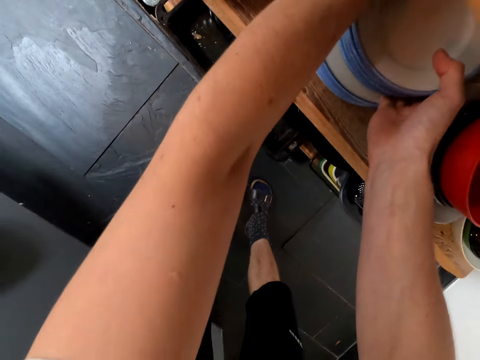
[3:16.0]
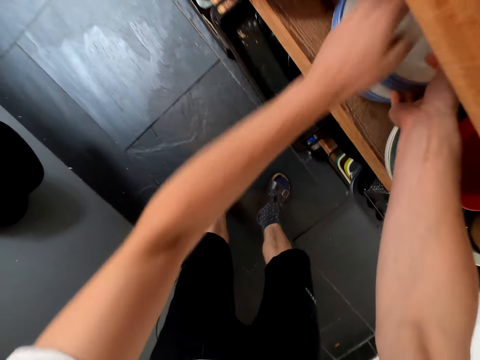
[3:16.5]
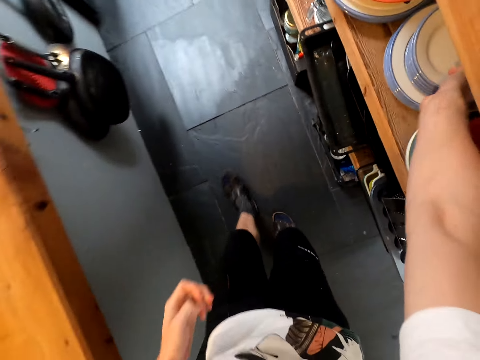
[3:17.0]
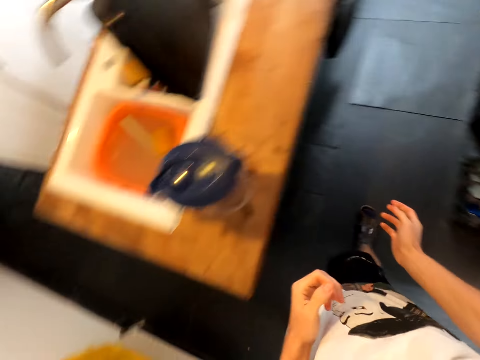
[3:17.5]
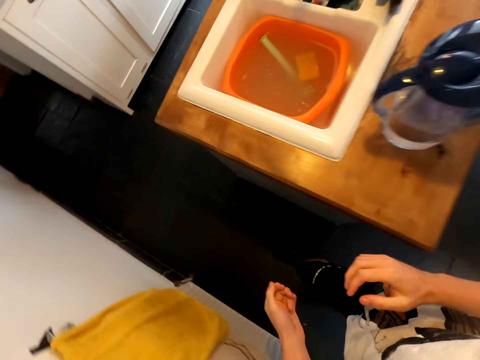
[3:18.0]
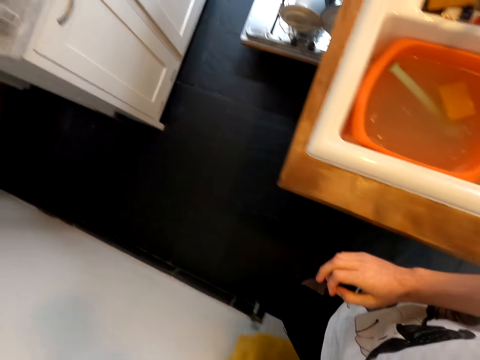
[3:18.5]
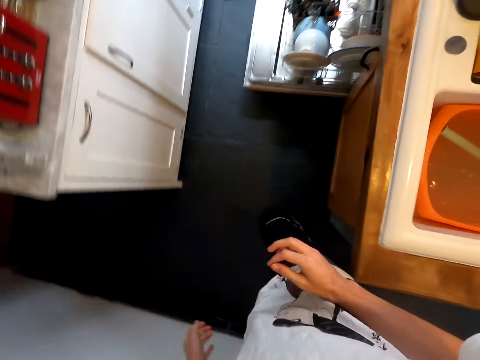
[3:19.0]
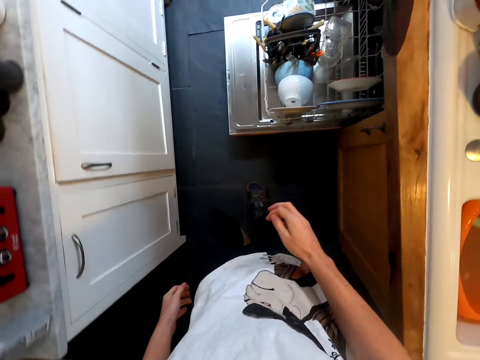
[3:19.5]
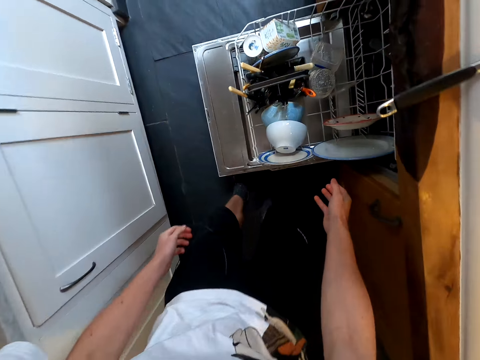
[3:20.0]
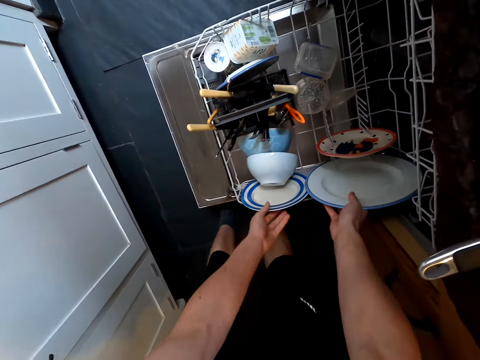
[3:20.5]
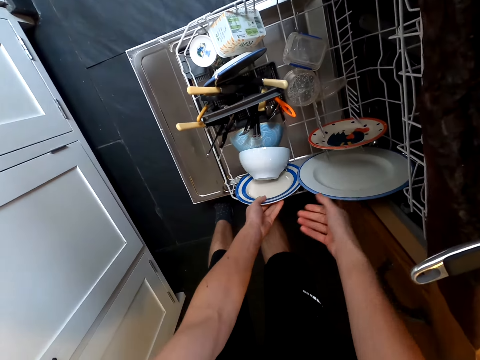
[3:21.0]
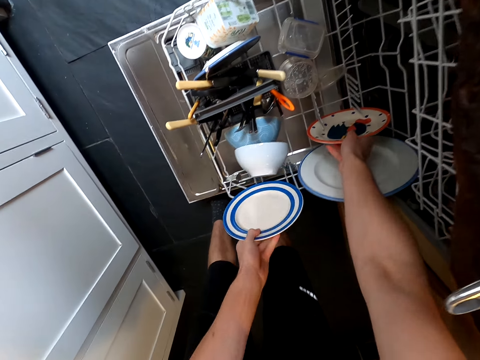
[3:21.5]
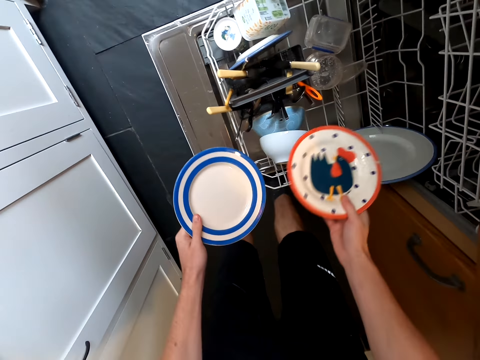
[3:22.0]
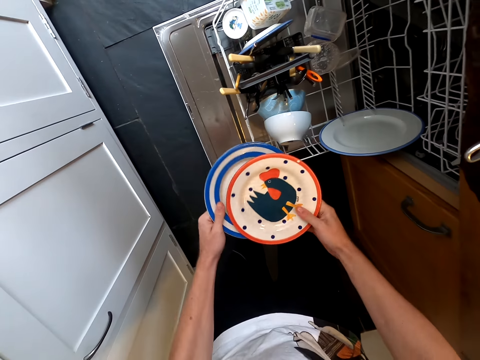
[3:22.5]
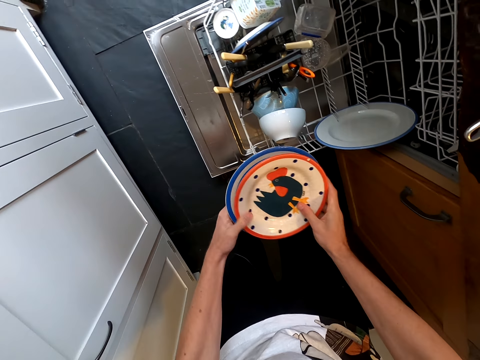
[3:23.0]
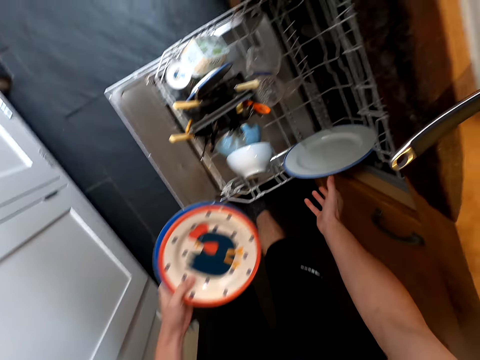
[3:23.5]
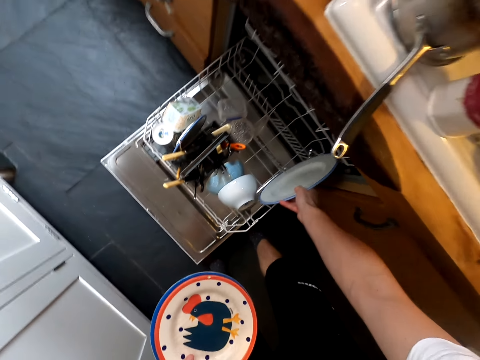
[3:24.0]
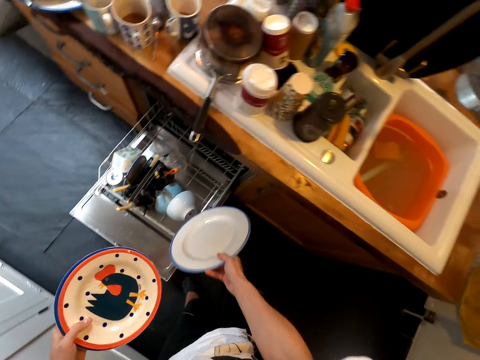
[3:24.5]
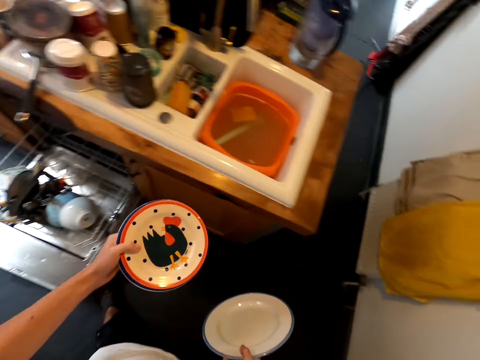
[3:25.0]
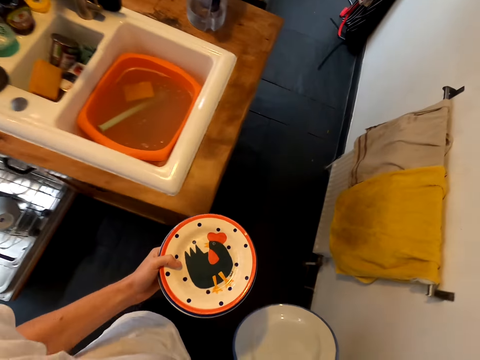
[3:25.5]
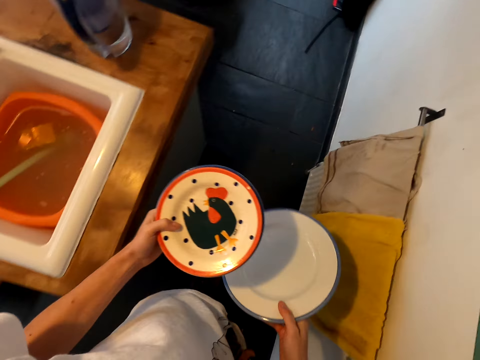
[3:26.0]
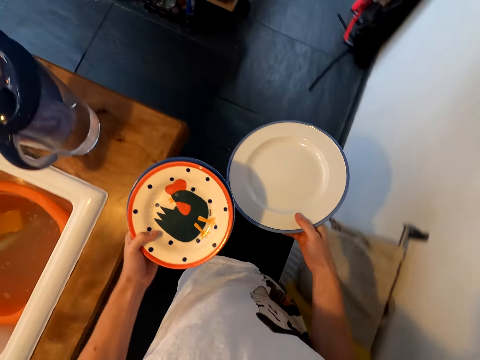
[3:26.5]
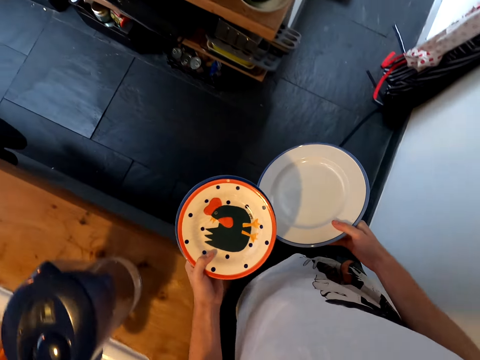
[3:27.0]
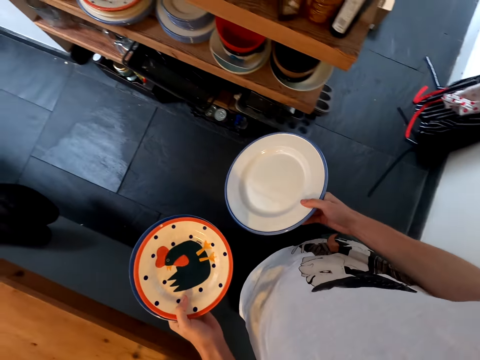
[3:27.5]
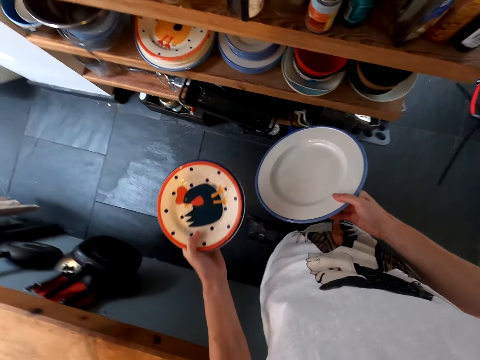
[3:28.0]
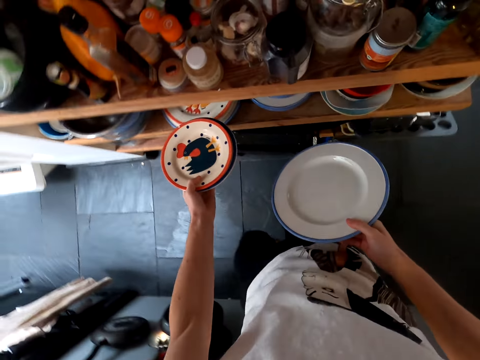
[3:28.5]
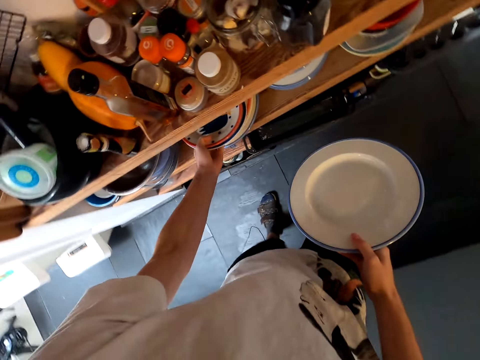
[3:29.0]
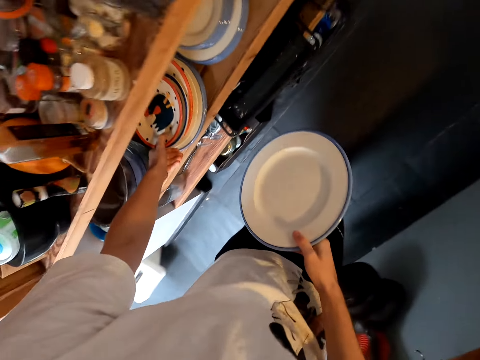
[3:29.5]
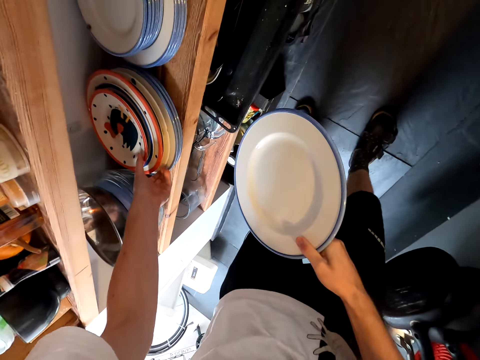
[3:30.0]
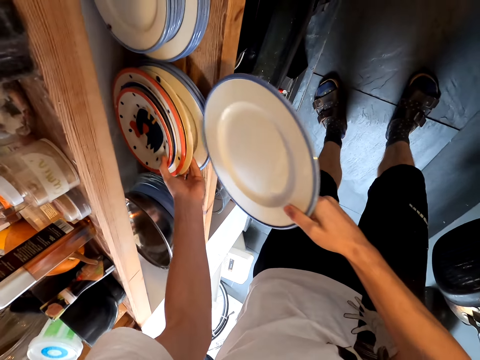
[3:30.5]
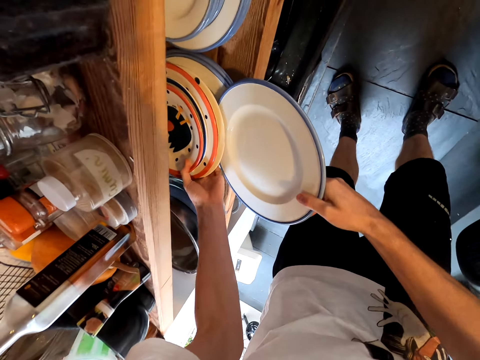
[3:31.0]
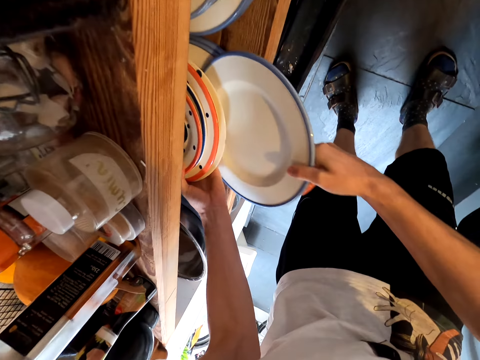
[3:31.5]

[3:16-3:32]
The camera wearer puts the plates in a shelf cabinet. They turn around. They walk around the kitchen. They take more plates from the dishwasher rack. They walk around the kitchen. They put the plates in the shelf cabinet.

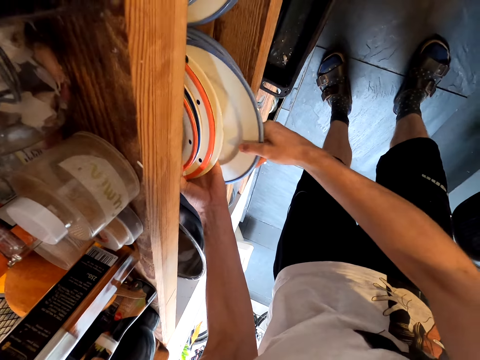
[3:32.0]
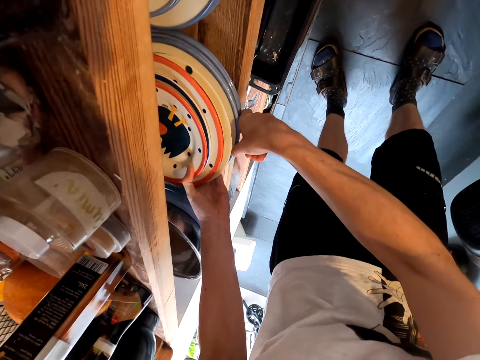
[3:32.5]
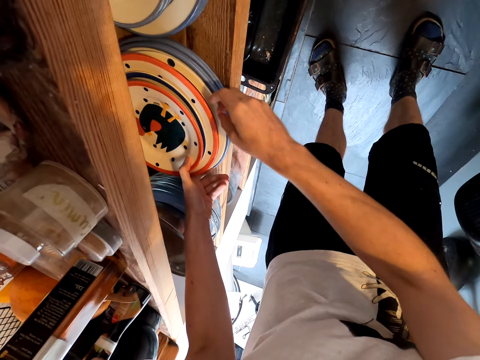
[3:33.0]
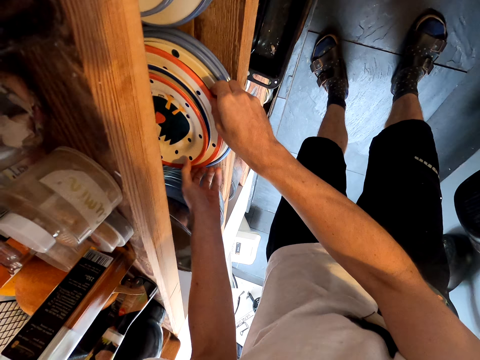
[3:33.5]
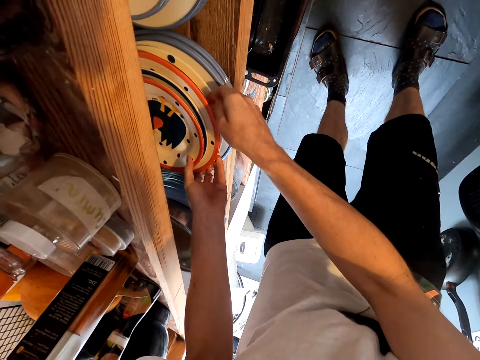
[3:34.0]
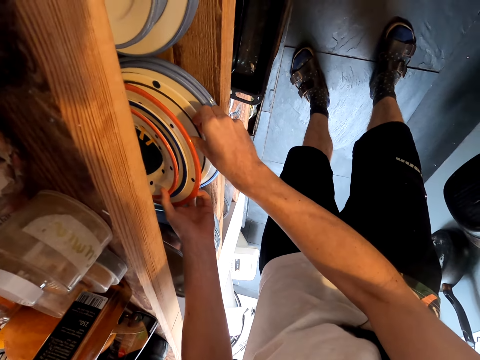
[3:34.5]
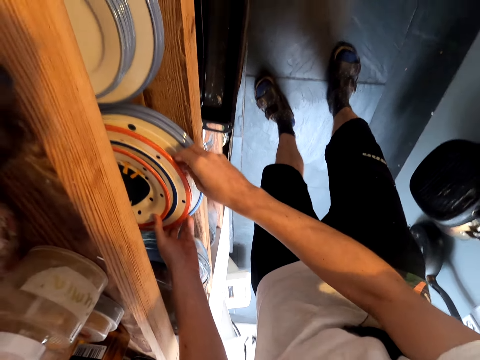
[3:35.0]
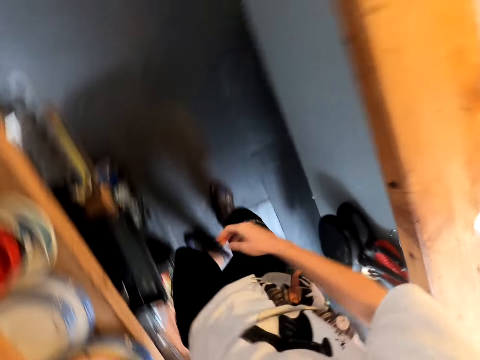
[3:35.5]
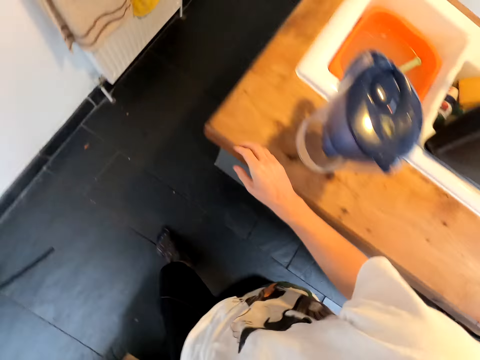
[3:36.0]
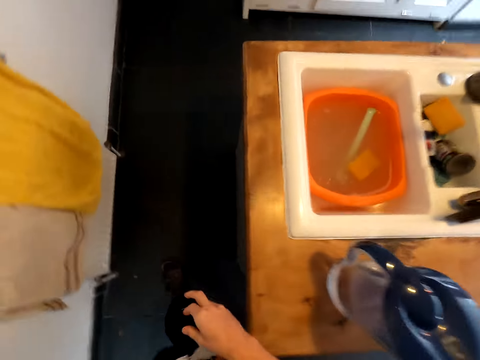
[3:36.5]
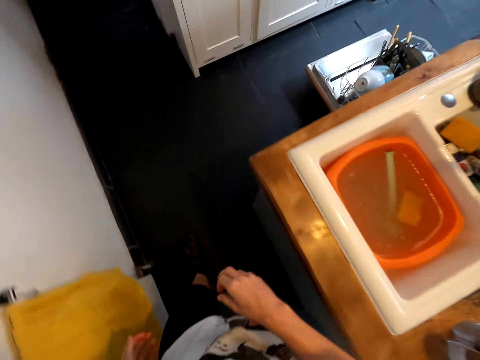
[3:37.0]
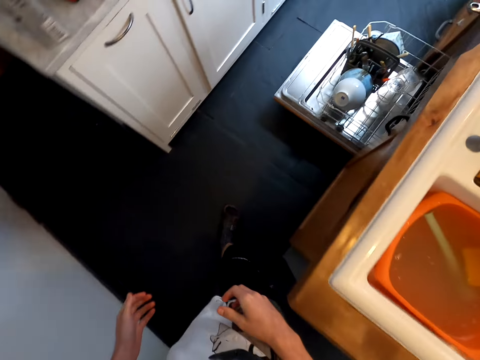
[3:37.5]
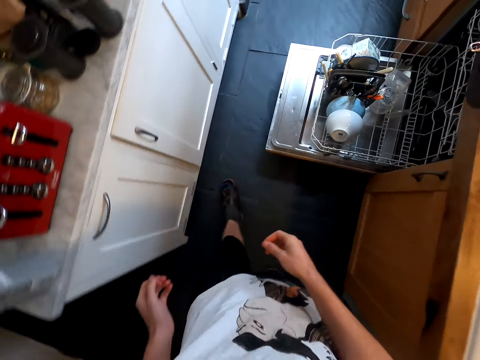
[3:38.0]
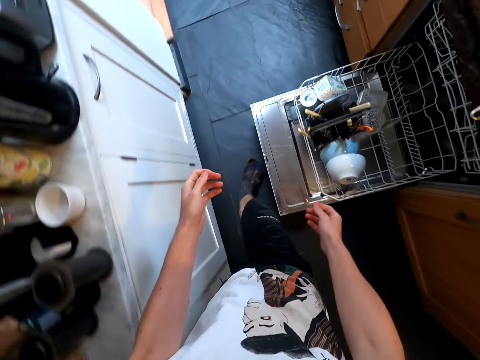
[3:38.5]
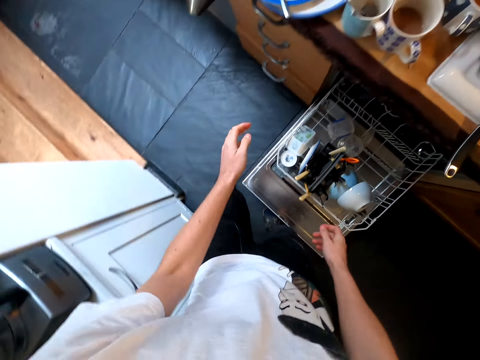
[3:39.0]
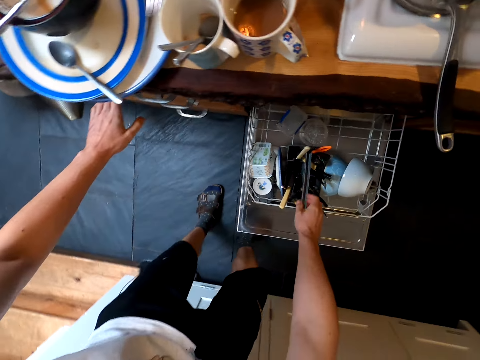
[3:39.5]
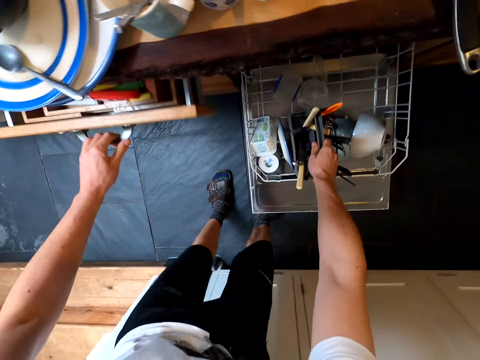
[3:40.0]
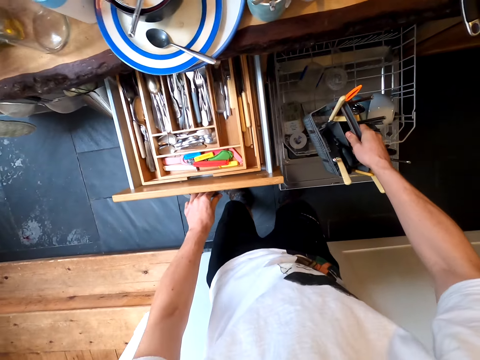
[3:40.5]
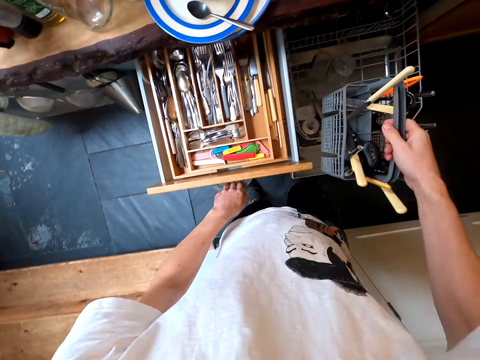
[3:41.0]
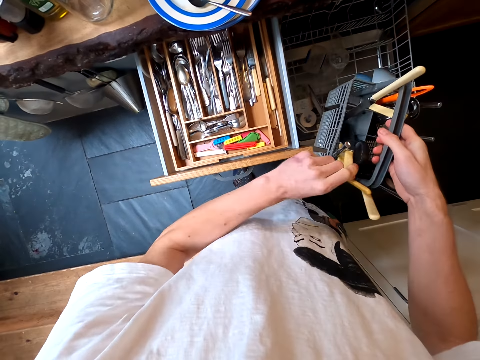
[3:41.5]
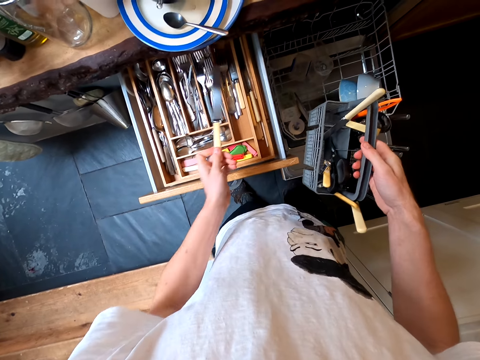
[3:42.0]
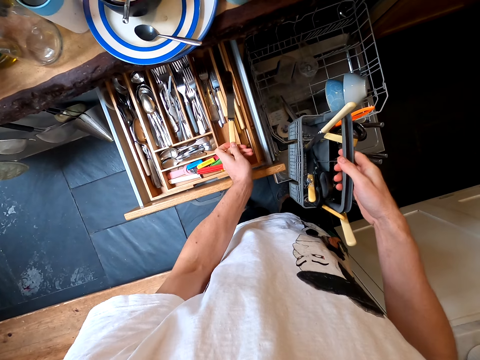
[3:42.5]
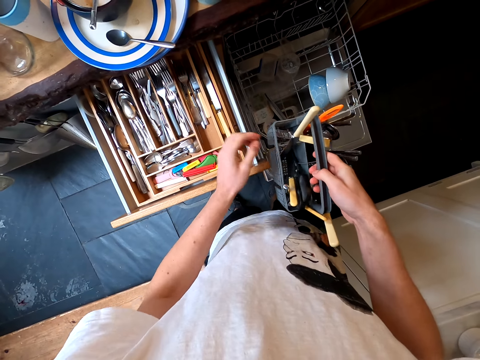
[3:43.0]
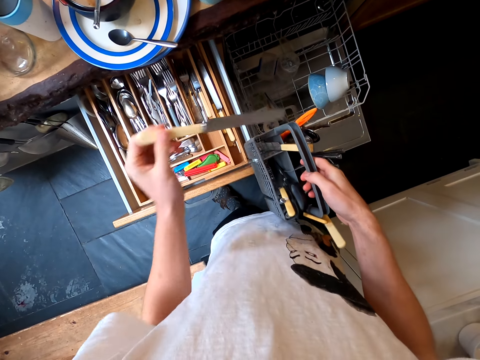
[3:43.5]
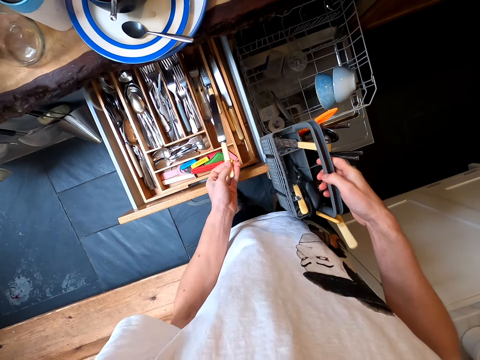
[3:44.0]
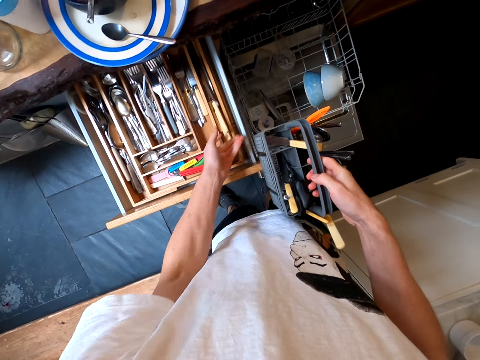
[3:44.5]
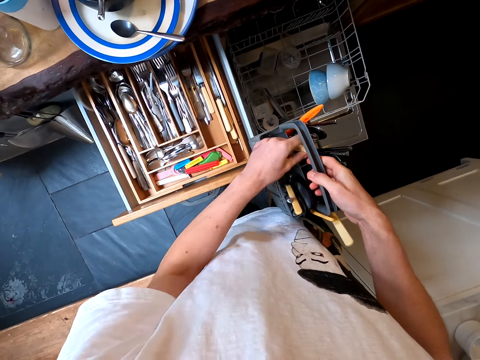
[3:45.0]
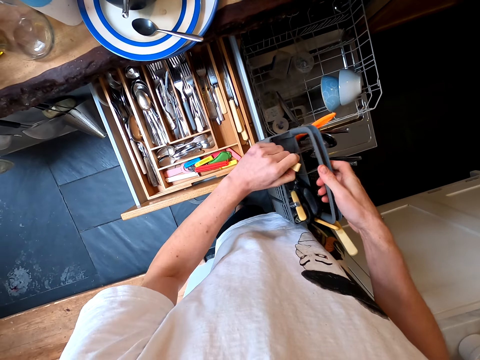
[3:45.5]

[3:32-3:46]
The camera wearer arranges the plates. They walk around the kitchen. They touch the kitchen slab. They walk around. They open a cabinet drawer. They take a spoon holder from the dishwasher rack. They take a knife from the holder. They put the knife in the drawer. They take another knife. They put the knife in the drawer.
